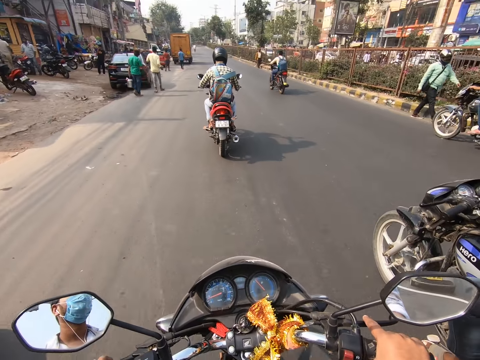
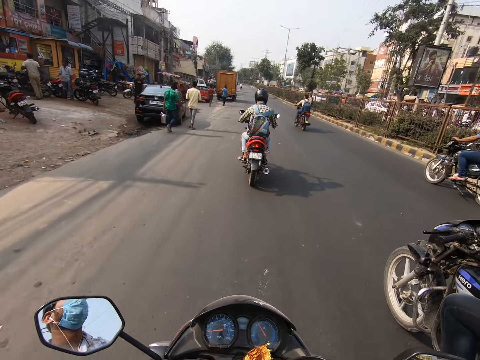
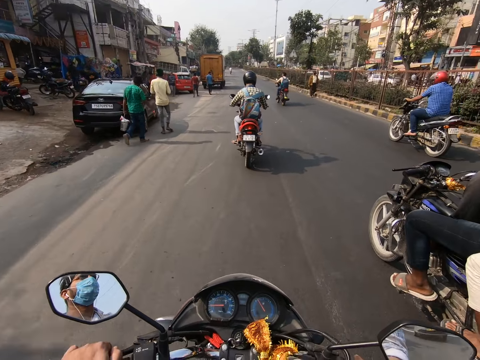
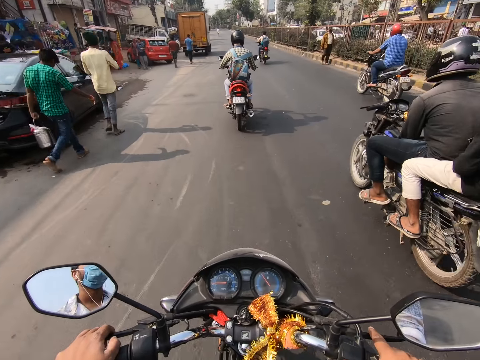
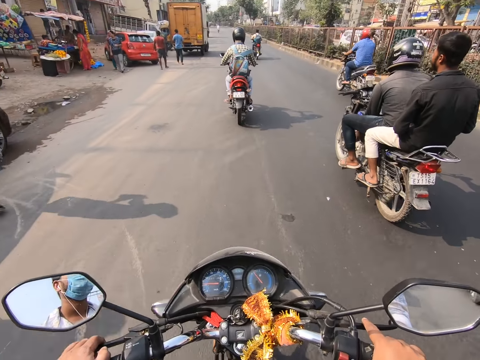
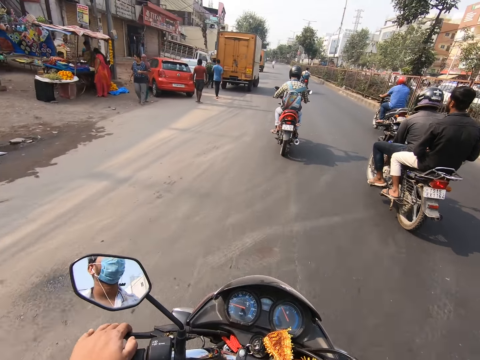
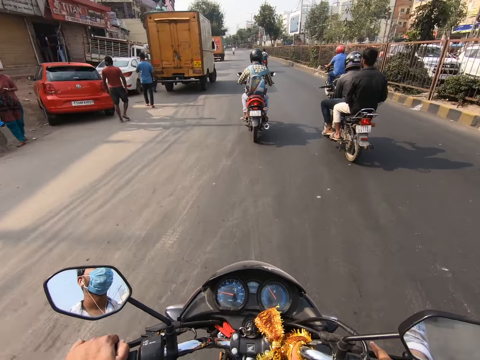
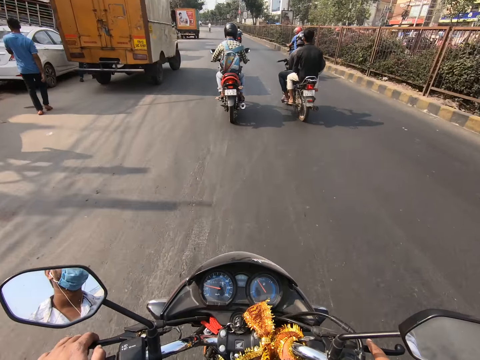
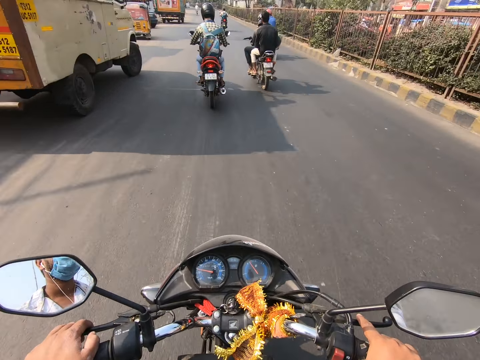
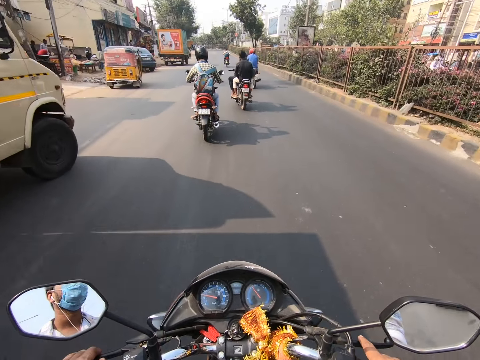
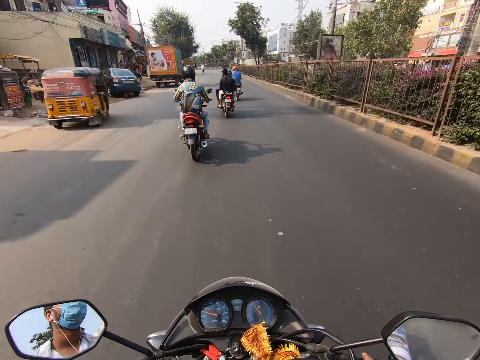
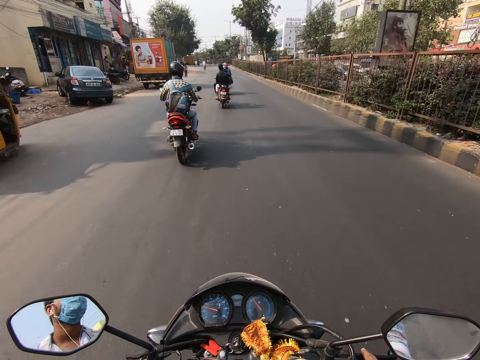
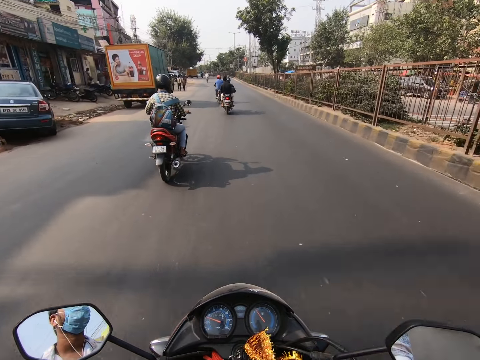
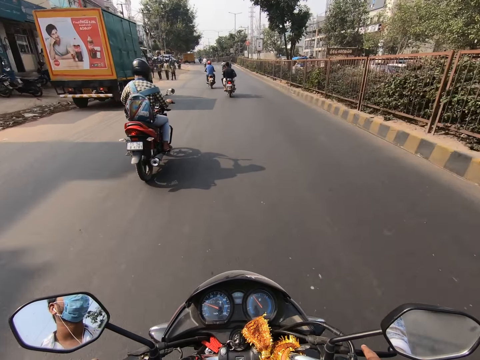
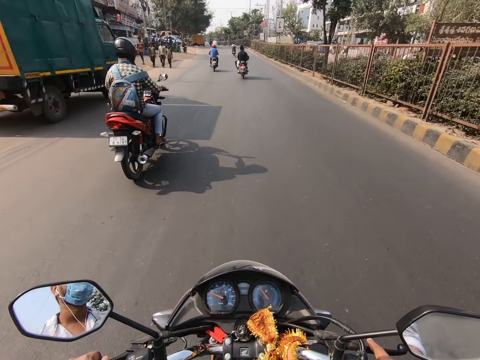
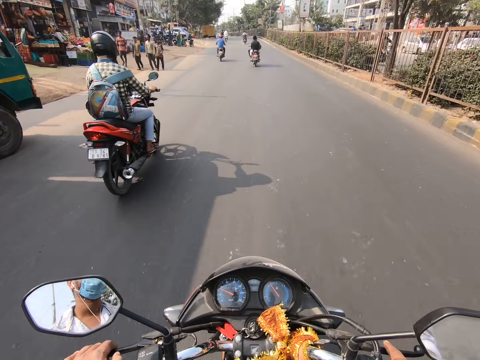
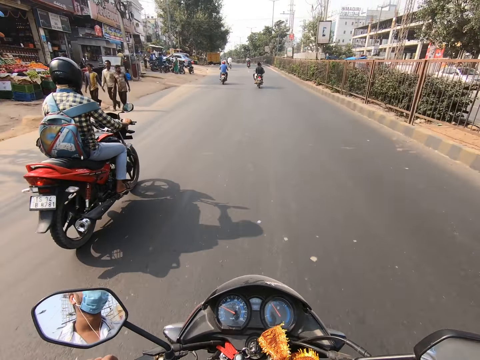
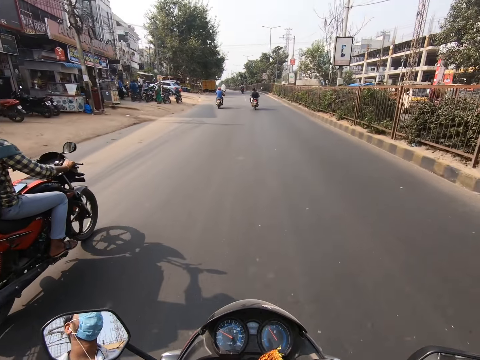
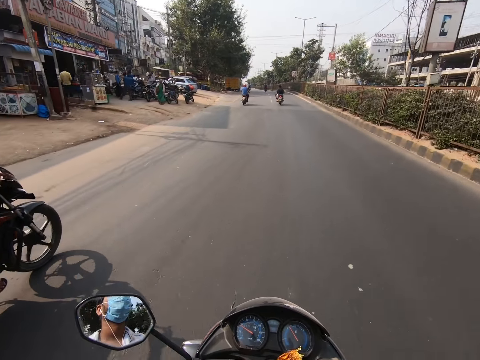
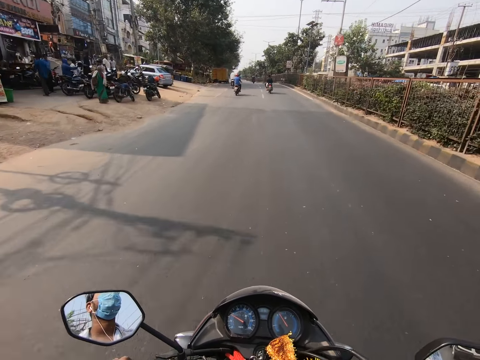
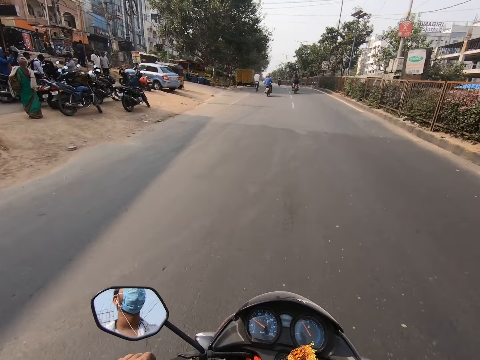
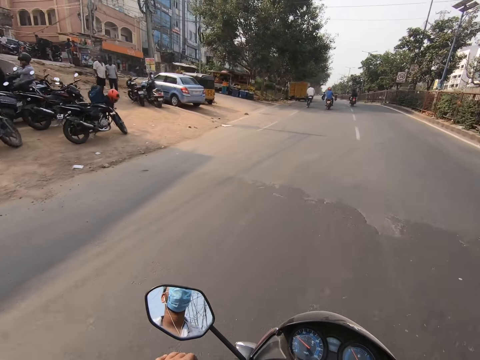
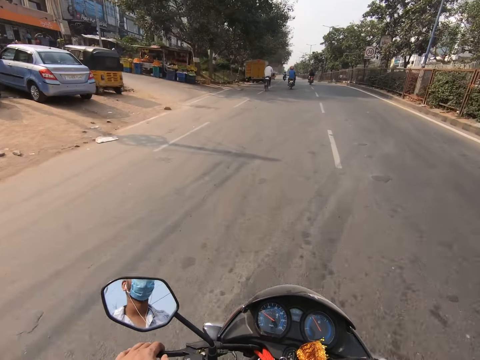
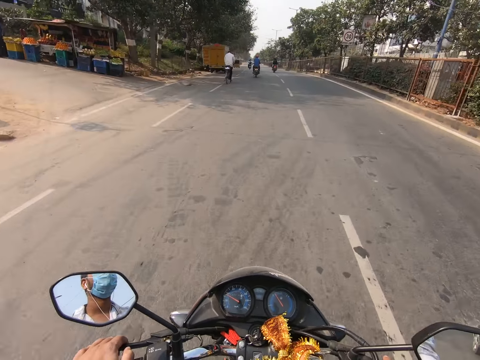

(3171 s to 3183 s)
A motorcycle rides past the camera wearer.

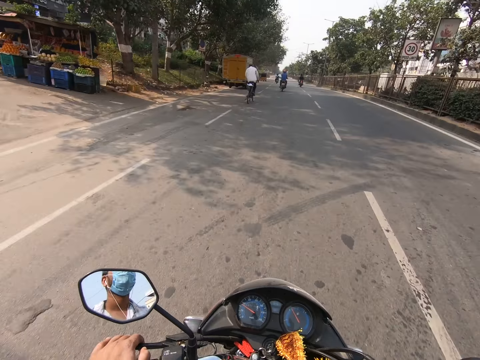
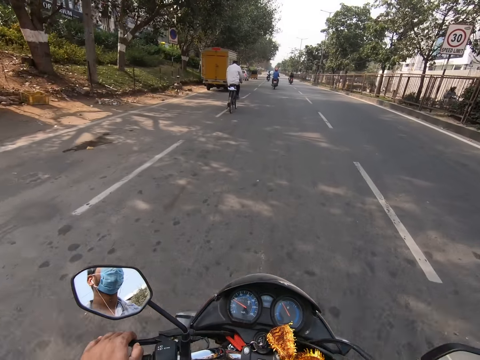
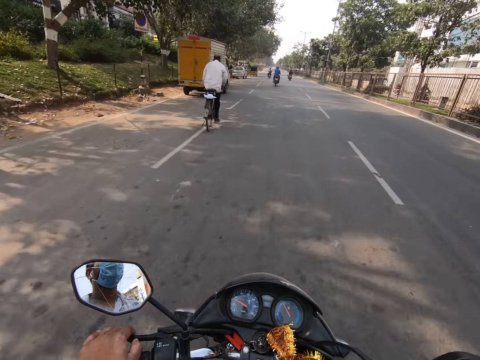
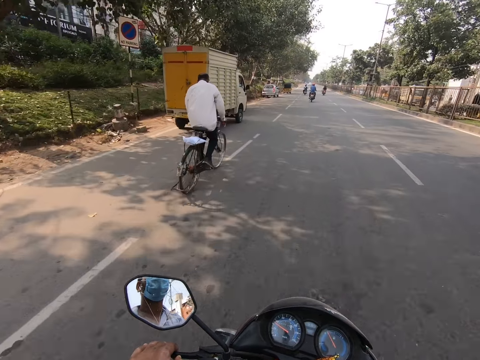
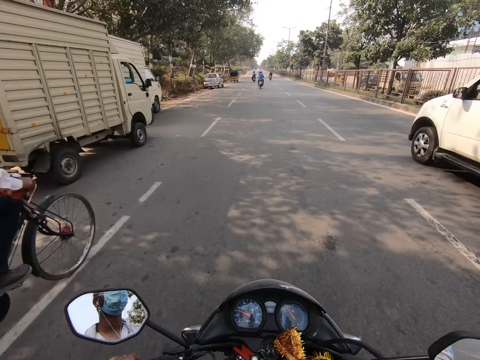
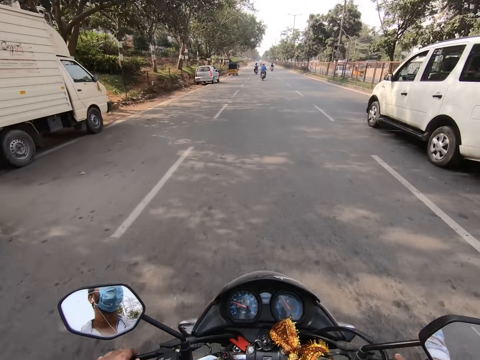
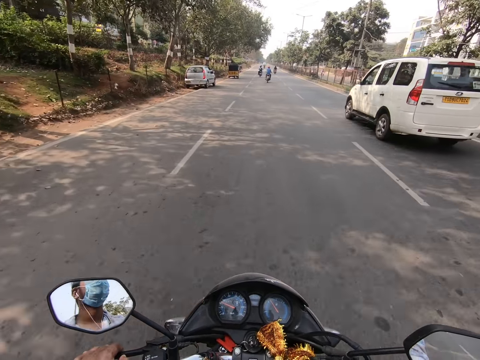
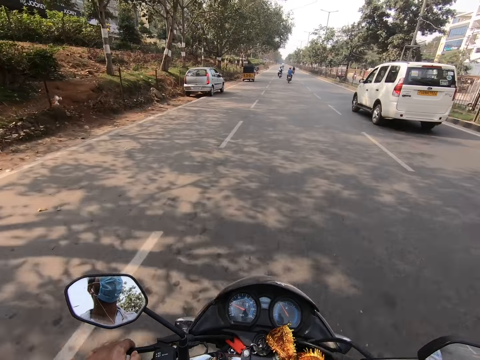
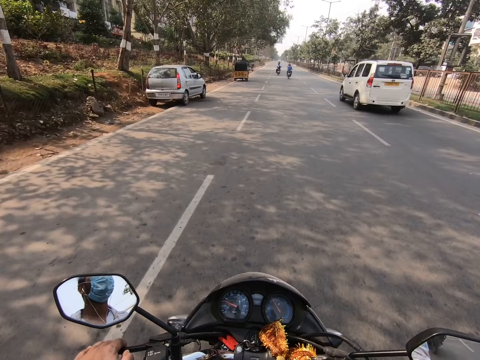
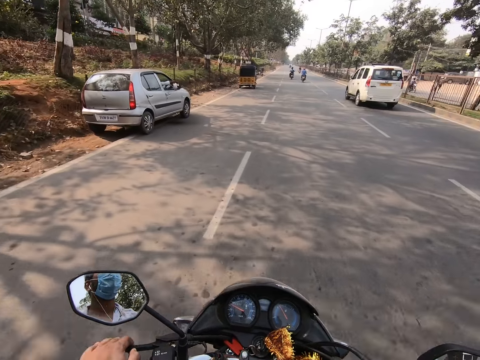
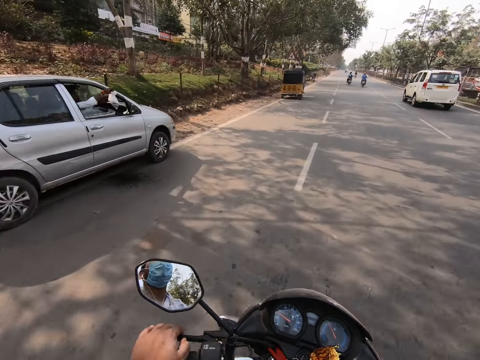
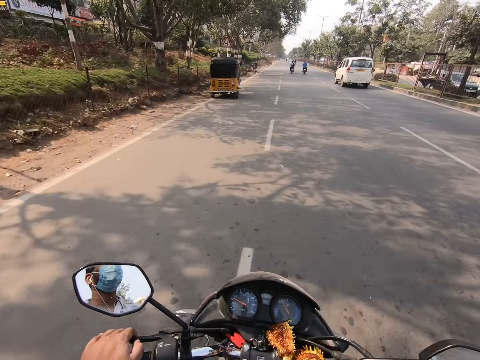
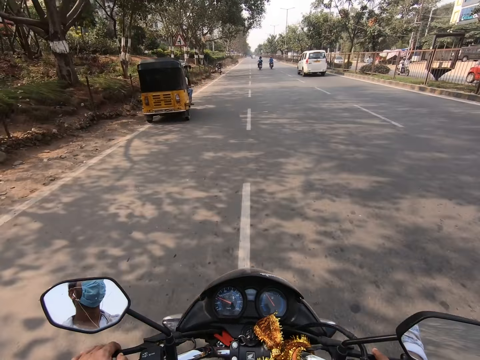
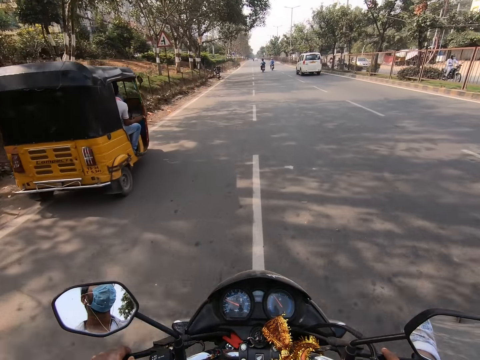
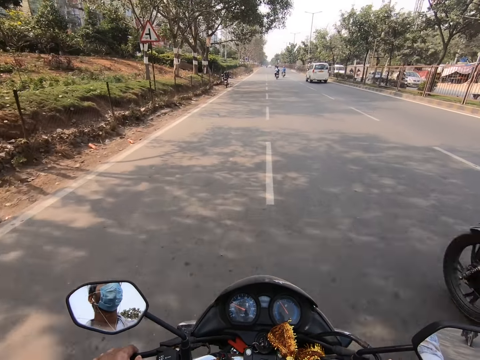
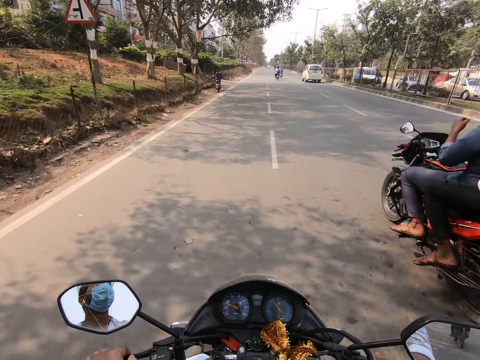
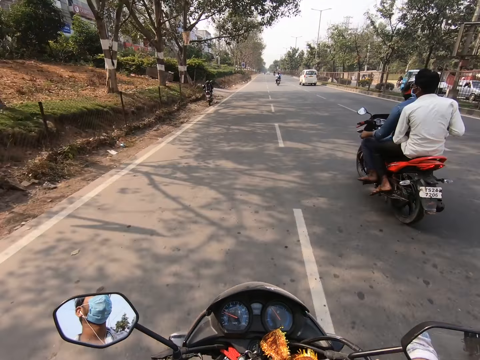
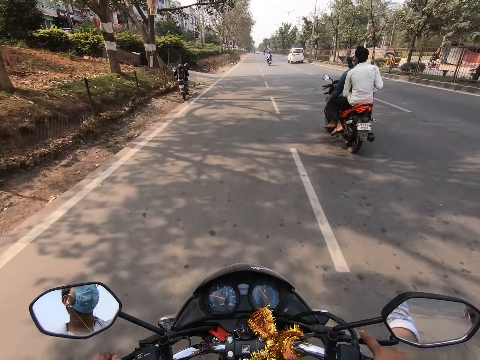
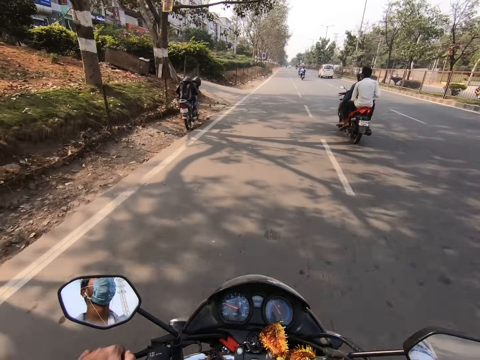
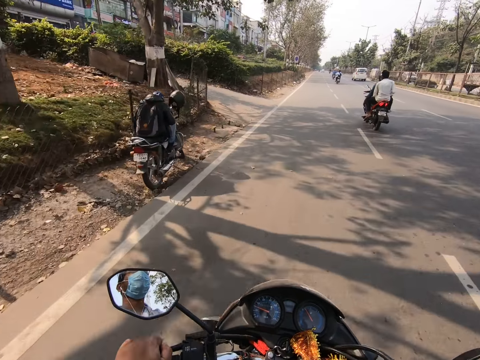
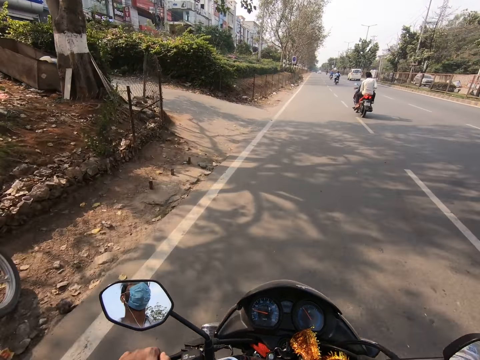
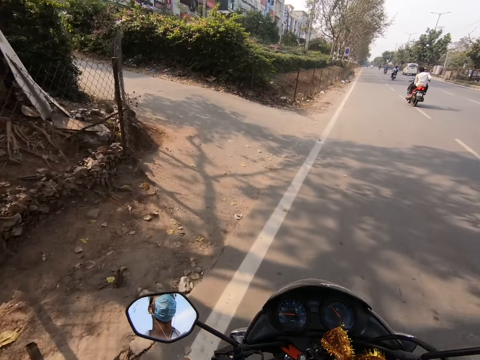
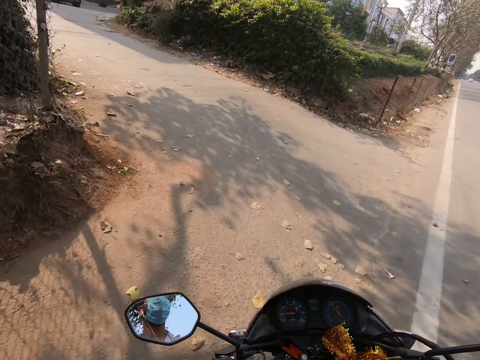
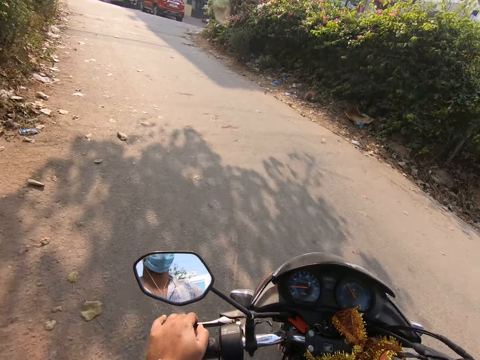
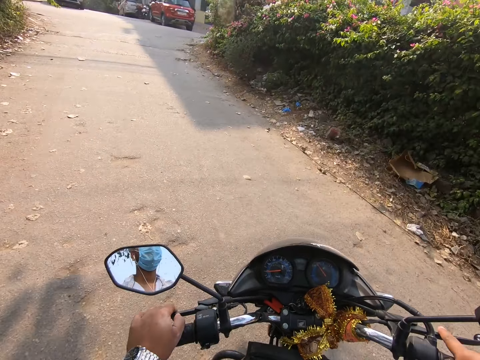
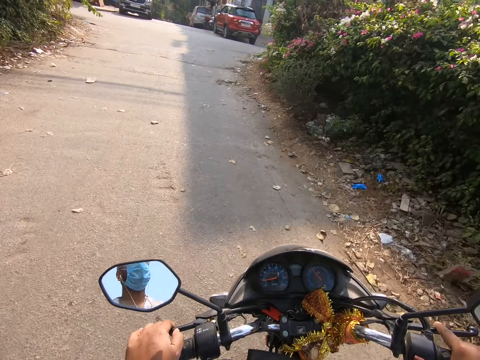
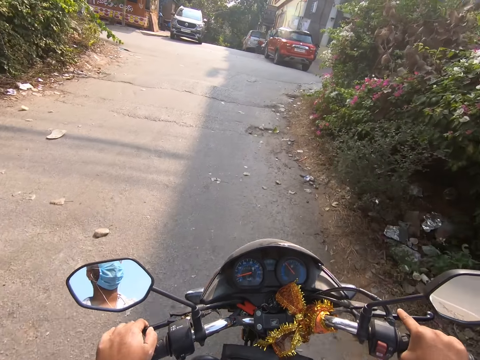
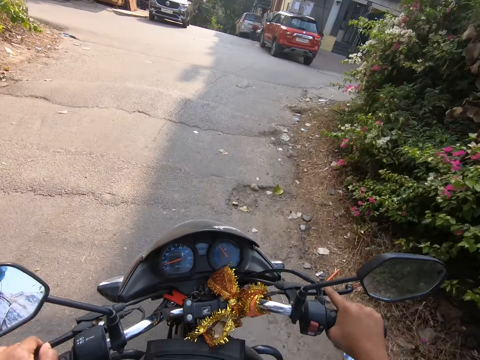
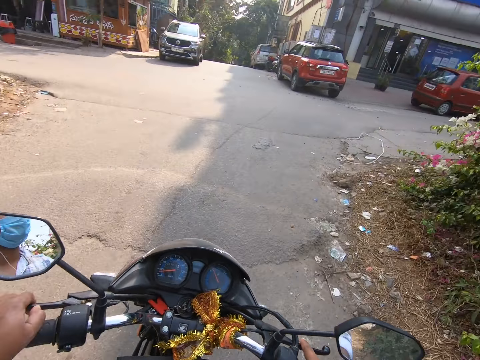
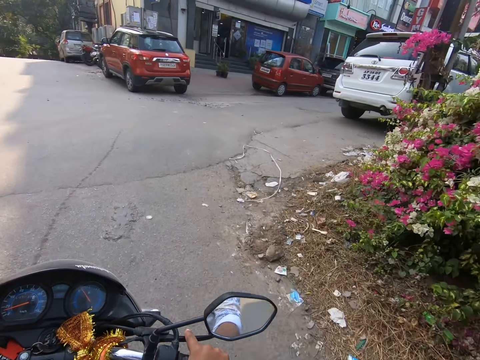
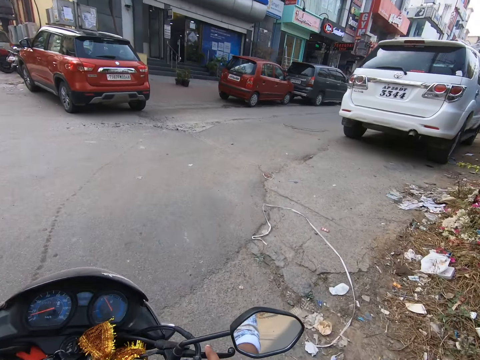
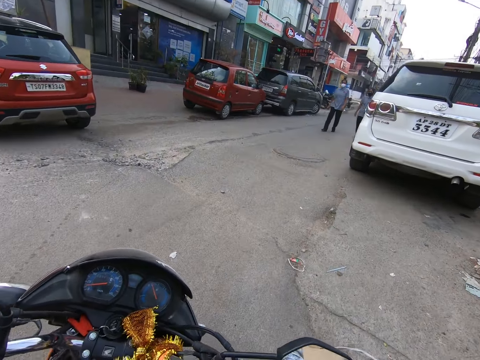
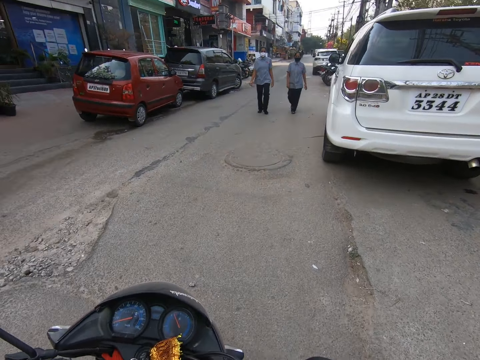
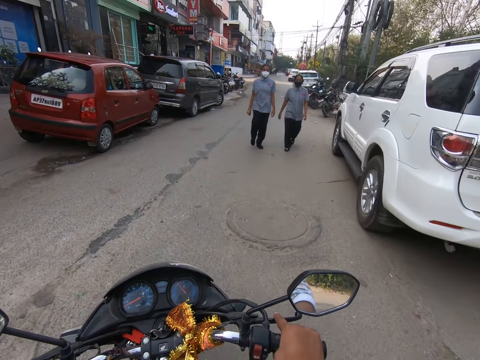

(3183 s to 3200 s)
A white bus drives past the camera wearer. A motorcycle rides past the camera wearer.
